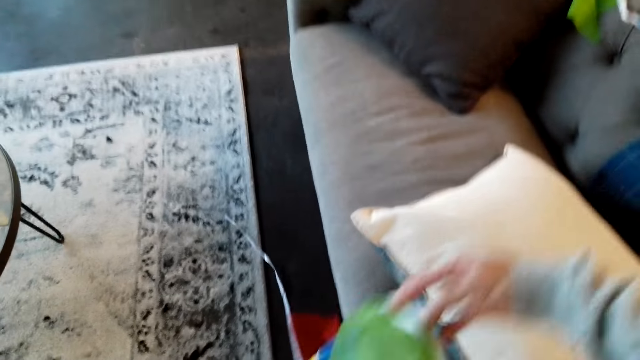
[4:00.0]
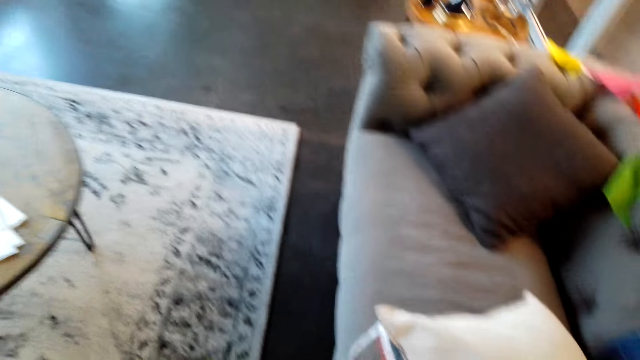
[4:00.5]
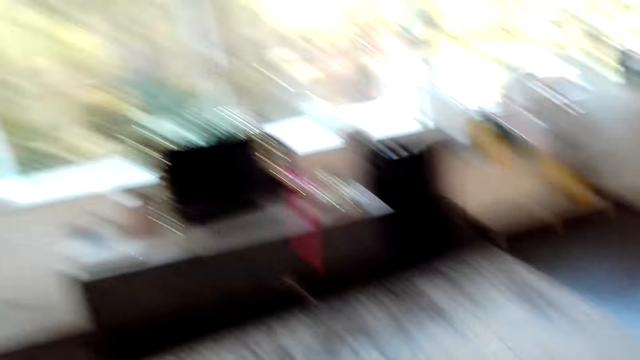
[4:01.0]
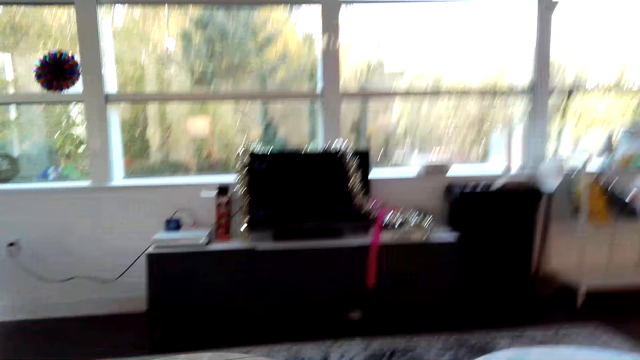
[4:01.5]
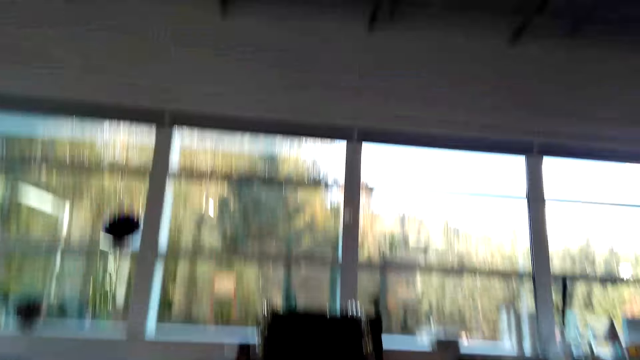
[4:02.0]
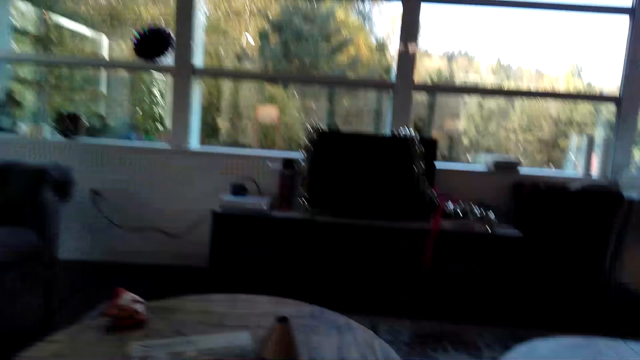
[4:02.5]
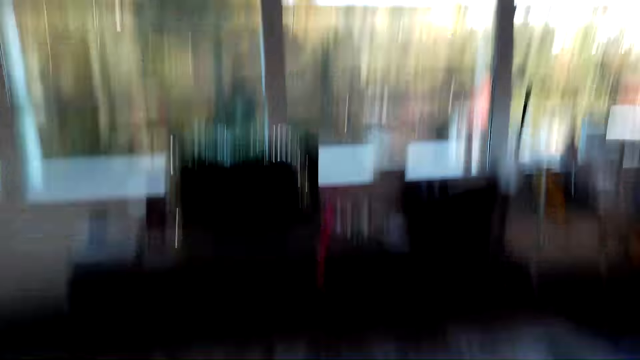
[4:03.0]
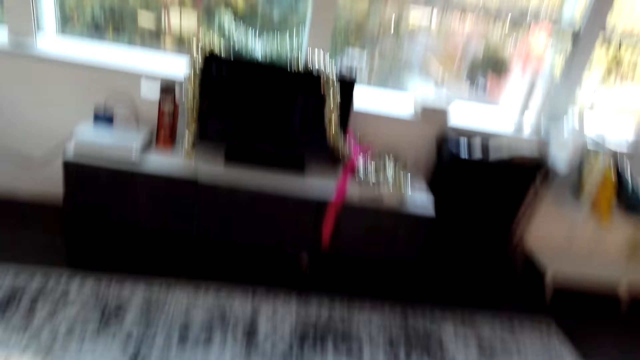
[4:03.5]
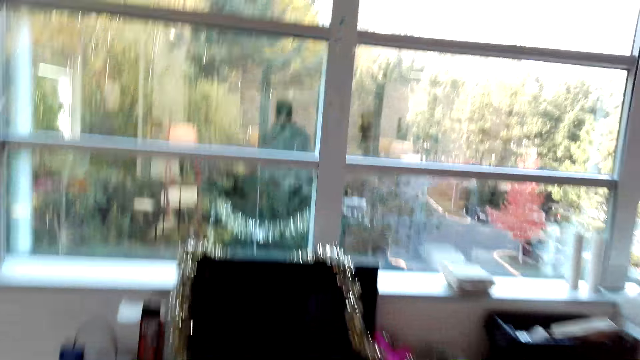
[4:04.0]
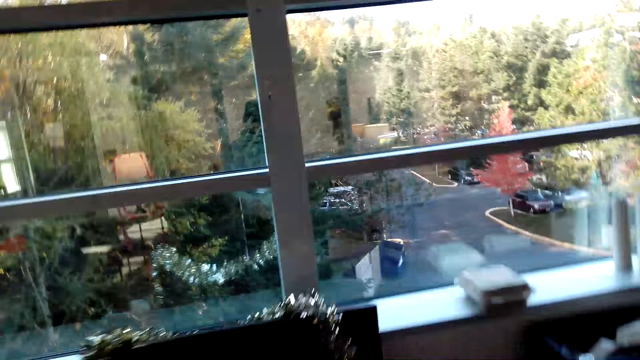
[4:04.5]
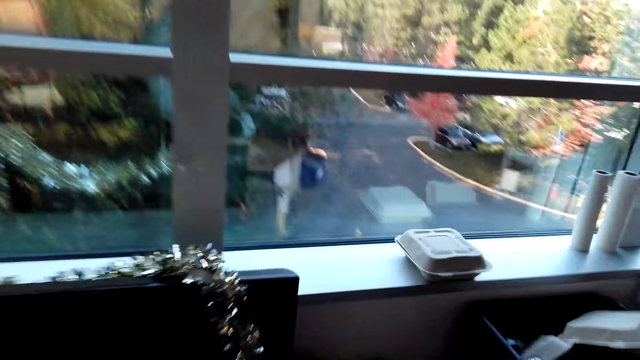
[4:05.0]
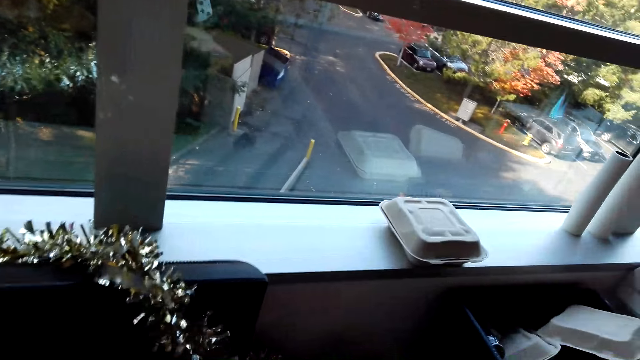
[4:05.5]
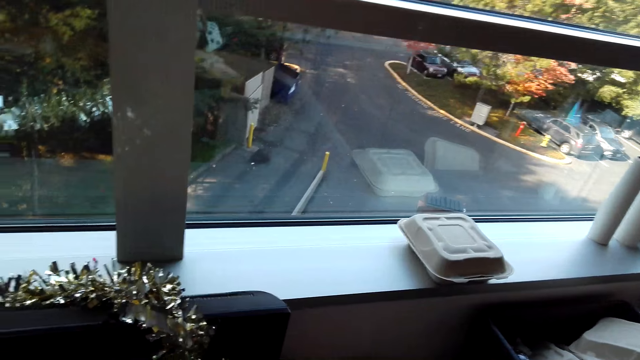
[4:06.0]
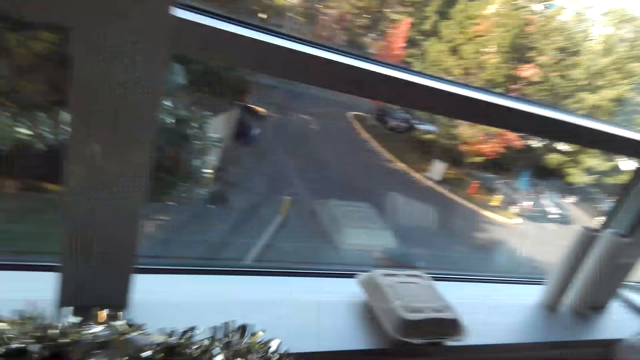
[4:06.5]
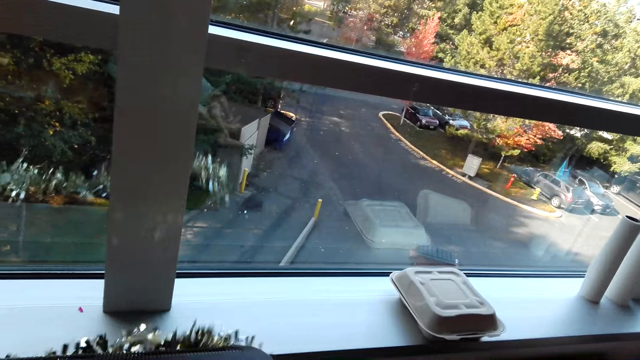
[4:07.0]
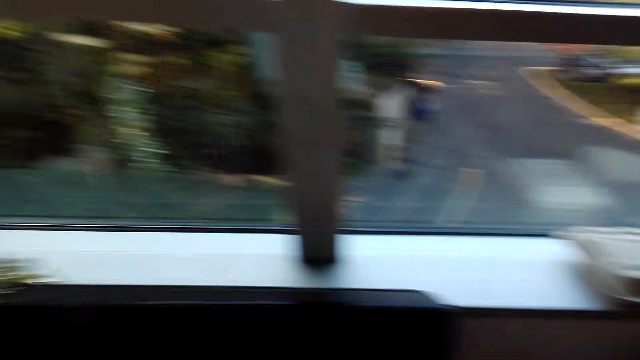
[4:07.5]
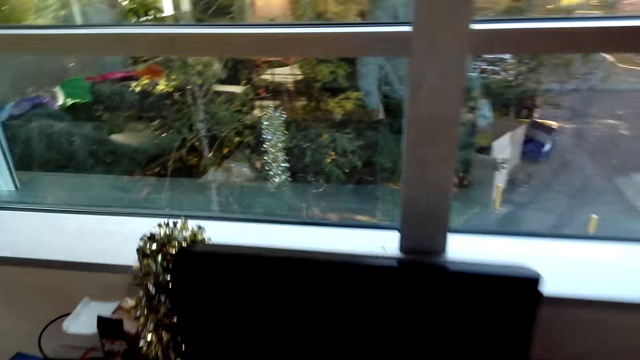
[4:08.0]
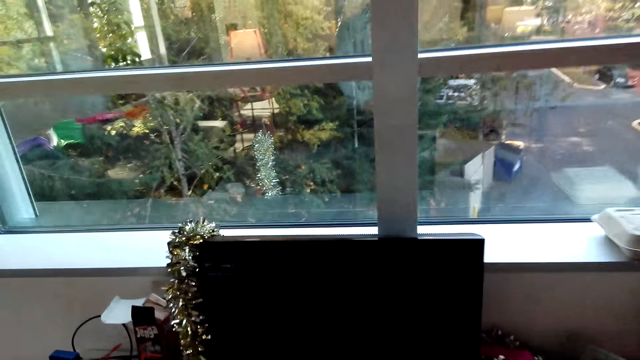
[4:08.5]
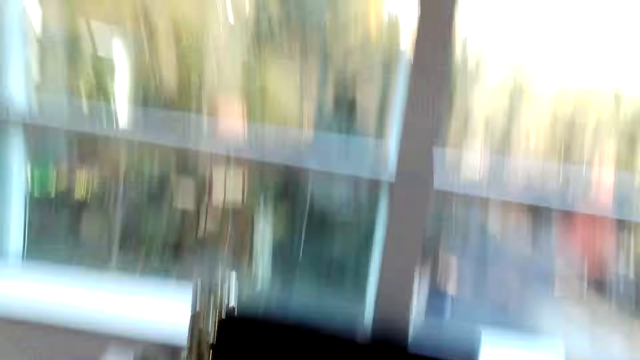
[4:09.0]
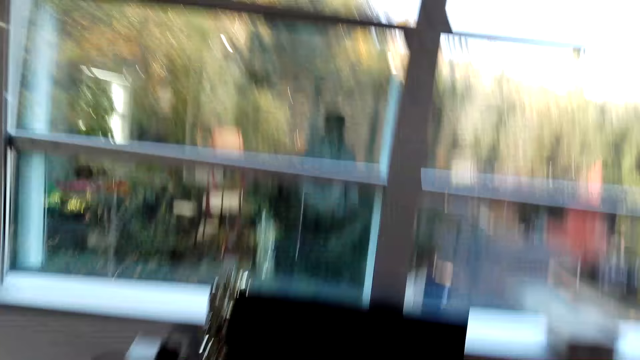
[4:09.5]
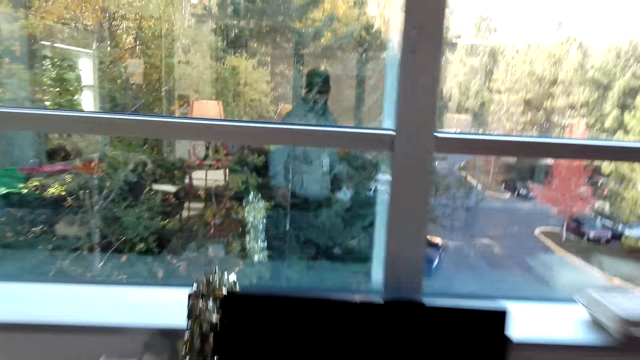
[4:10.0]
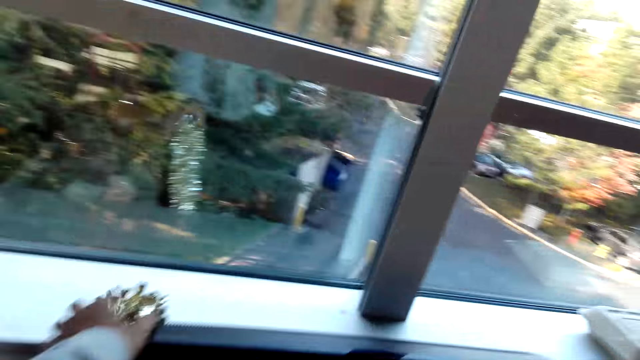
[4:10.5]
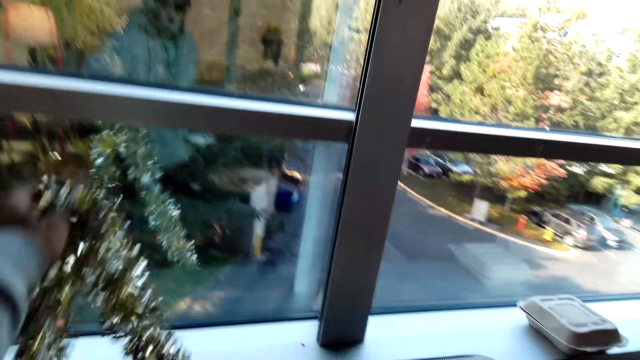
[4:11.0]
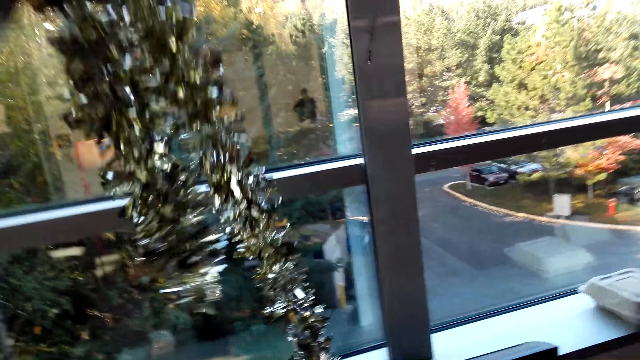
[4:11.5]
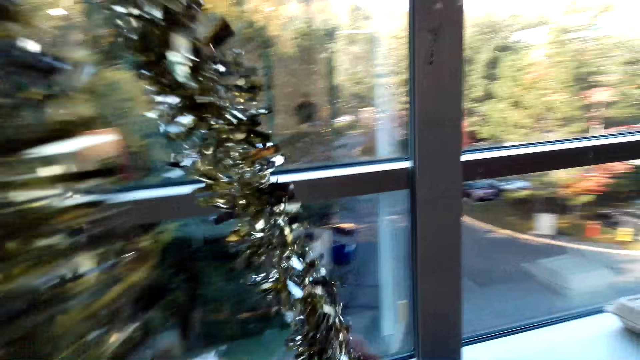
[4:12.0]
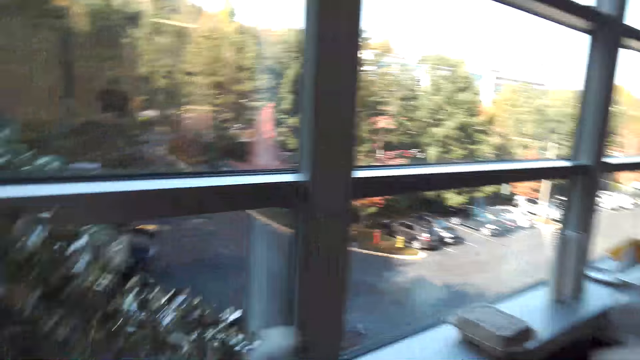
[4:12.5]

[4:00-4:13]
The camera wearer picks up the ribbon from the floor. They move the decorations on the chair. They sit on the chair. They converse with a man. The camera wearer walks around the house. They remove the lei from the TV. They walk around the house. They pick up the lei from the TV. They move the decorations.

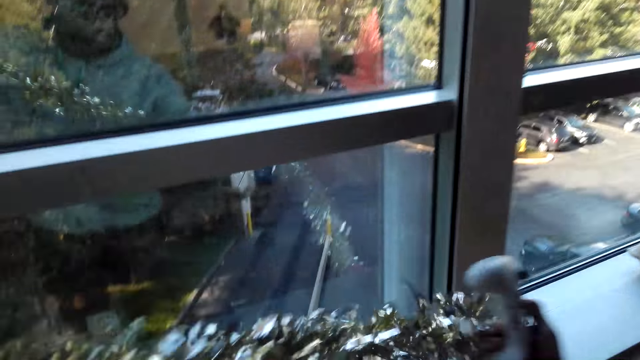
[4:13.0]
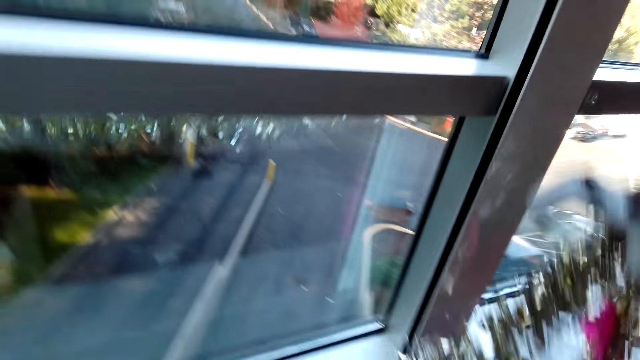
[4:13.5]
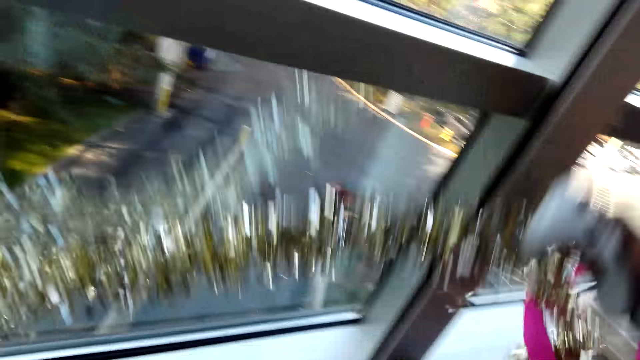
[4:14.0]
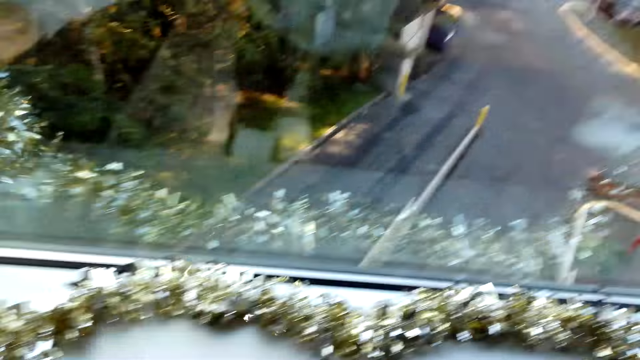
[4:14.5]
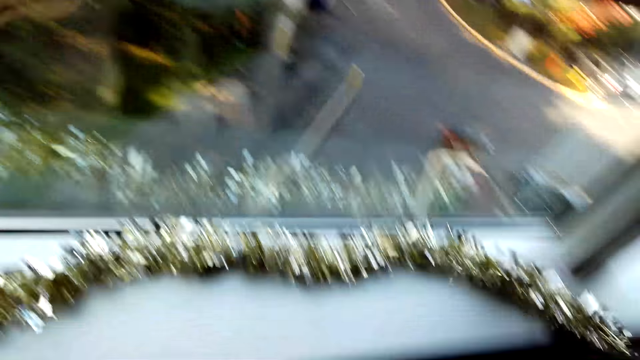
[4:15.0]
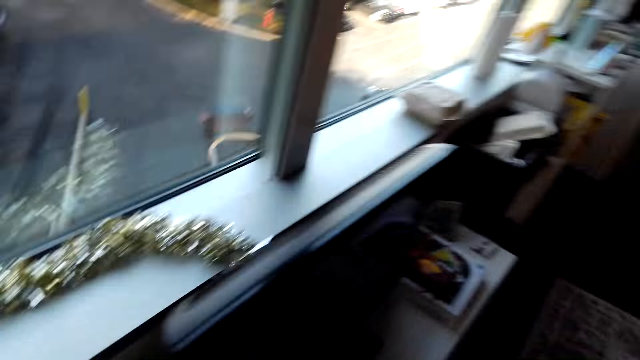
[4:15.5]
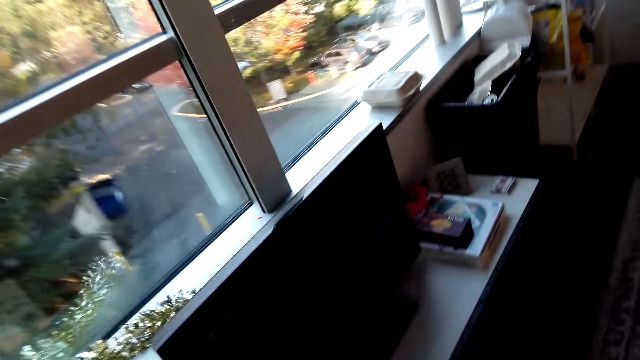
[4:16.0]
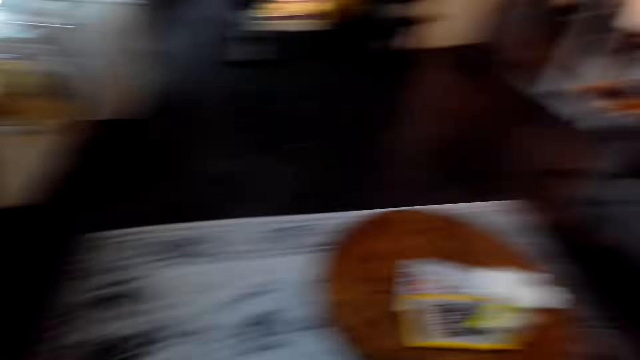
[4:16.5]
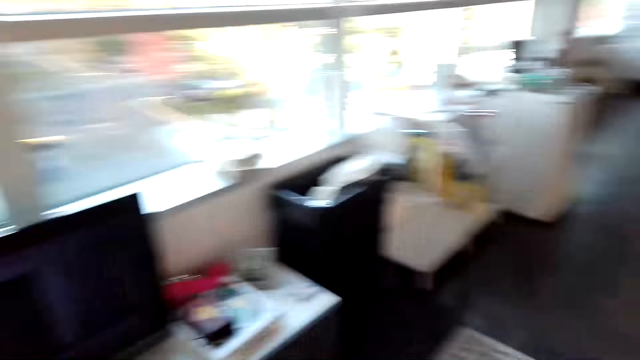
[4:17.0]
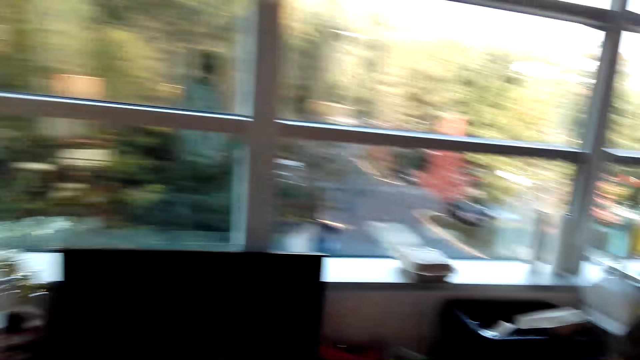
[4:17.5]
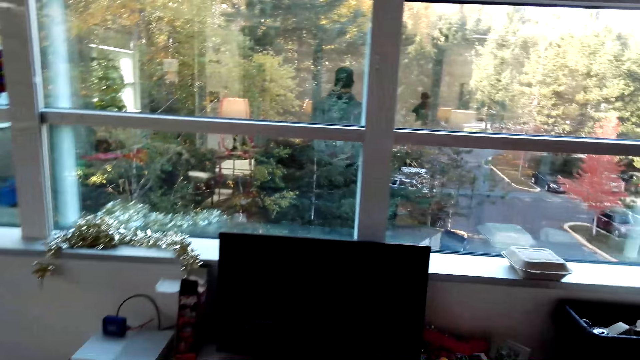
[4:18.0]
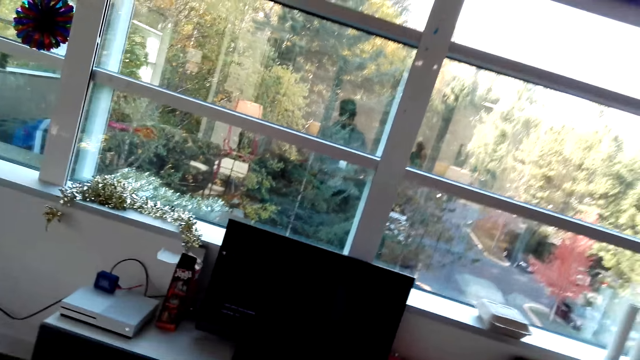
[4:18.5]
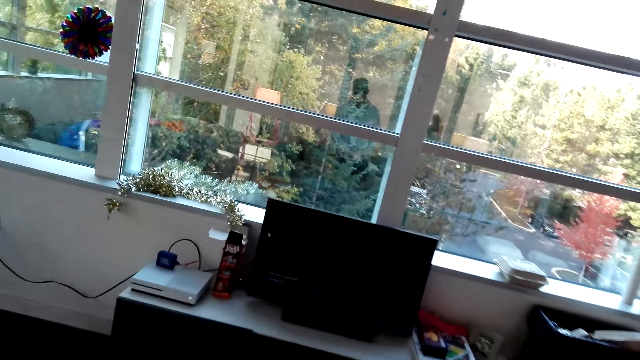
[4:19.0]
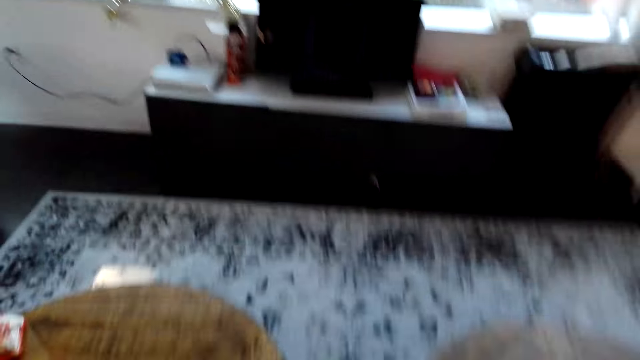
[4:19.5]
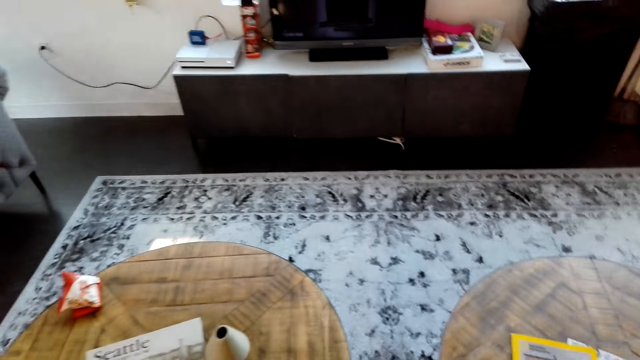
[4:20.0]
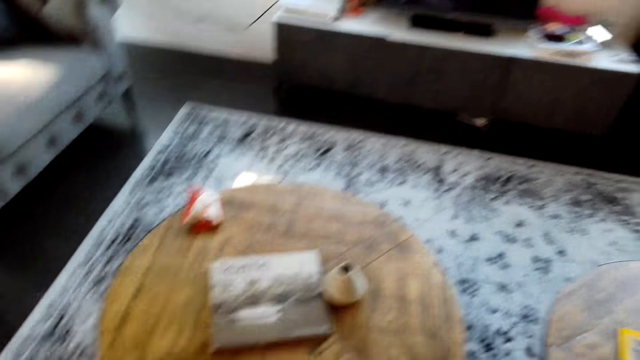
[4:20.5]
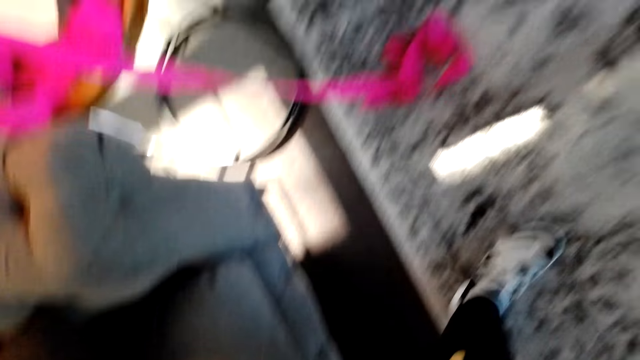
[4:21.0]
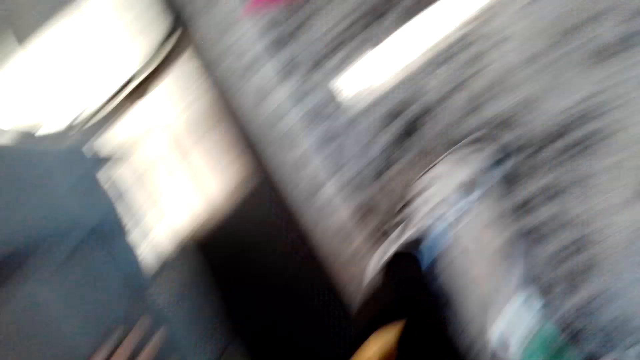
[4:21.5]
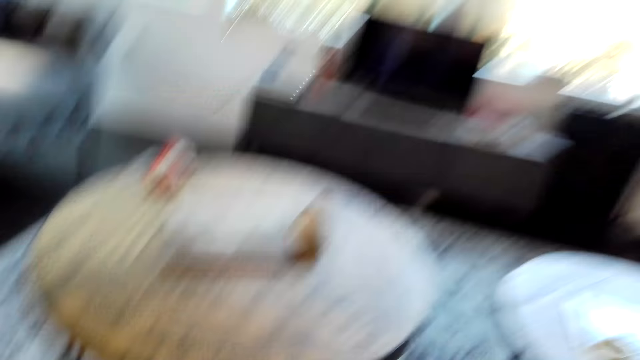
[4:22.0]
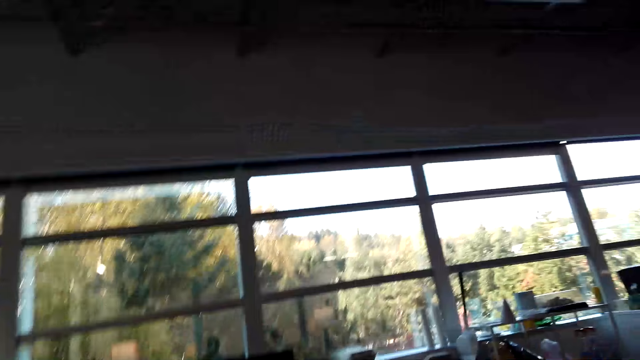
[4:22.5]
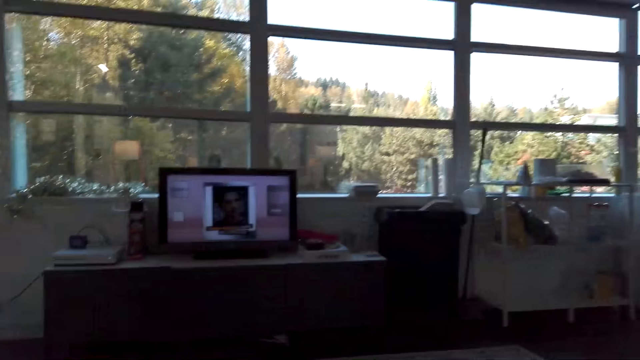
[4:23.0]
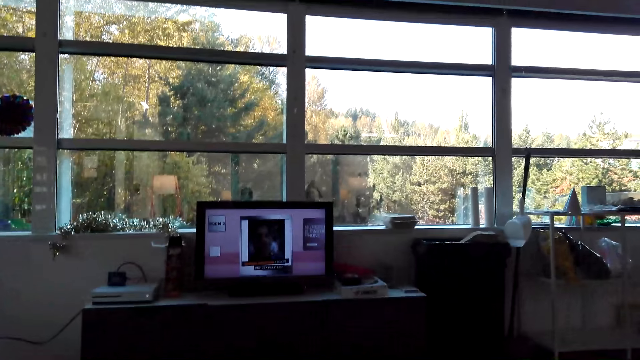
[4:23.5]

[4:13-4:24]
The camera wearer places the lei on the wall. They look around the room. They walk around the house. They sit on a chair. They turn on the TV.
